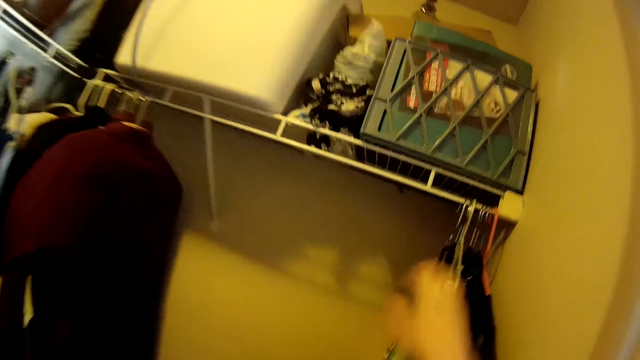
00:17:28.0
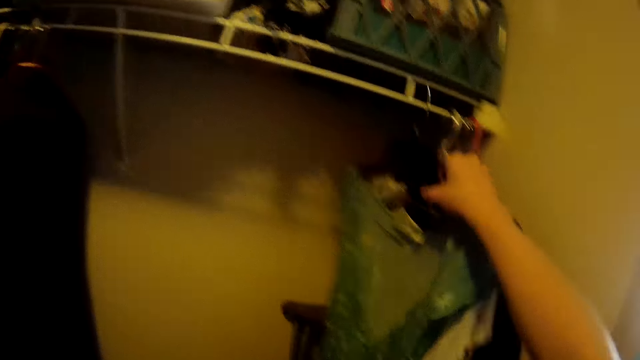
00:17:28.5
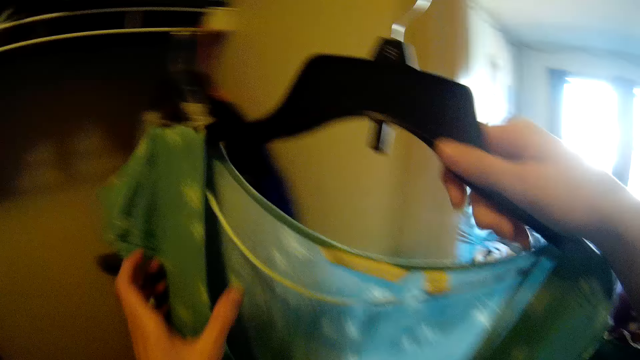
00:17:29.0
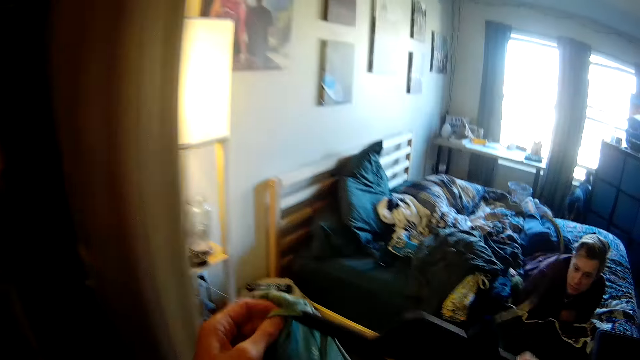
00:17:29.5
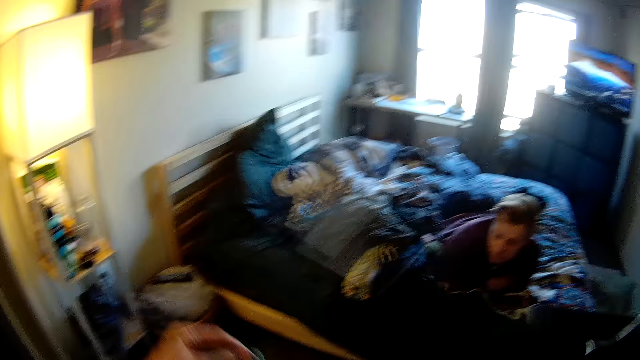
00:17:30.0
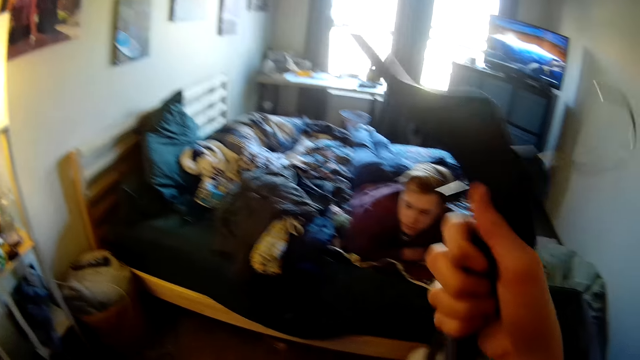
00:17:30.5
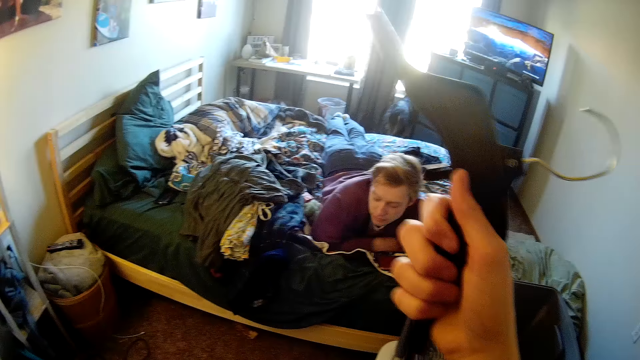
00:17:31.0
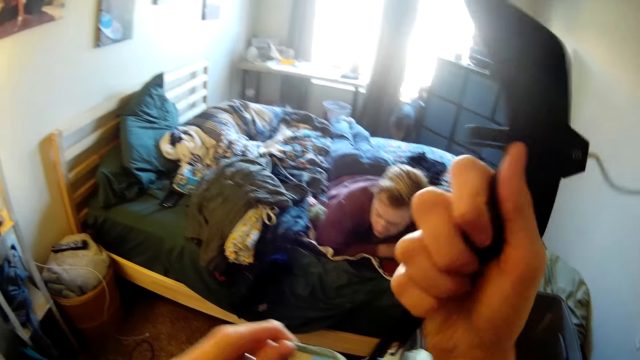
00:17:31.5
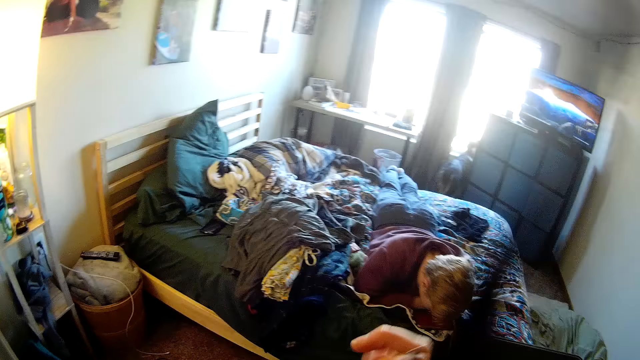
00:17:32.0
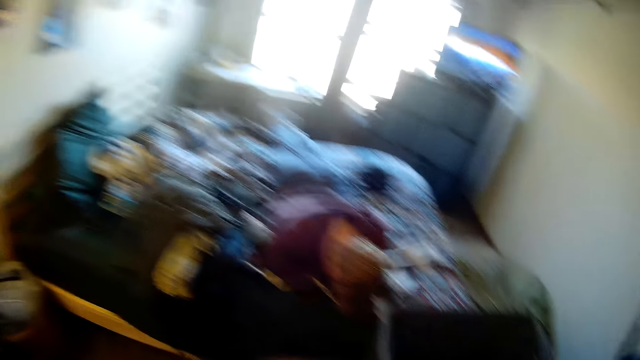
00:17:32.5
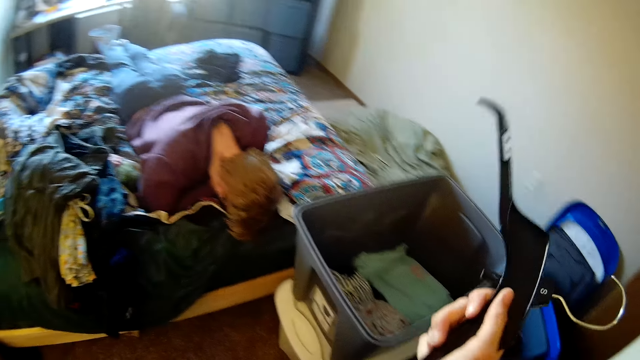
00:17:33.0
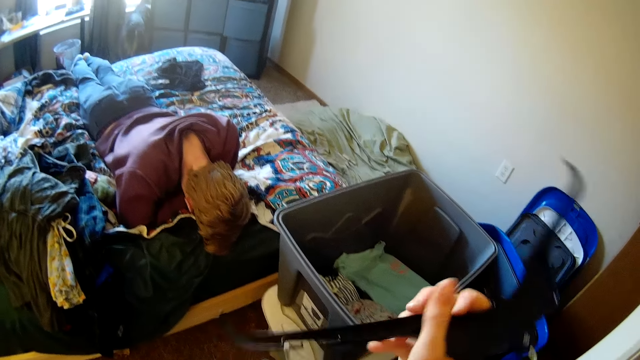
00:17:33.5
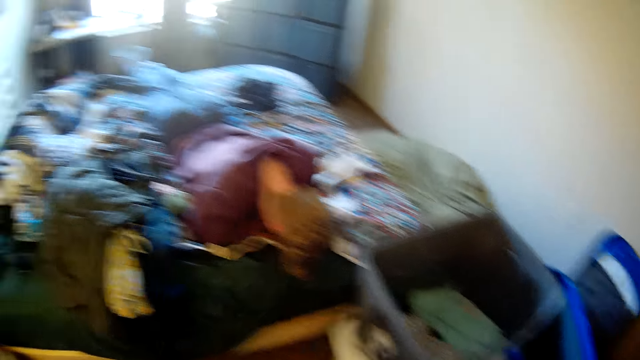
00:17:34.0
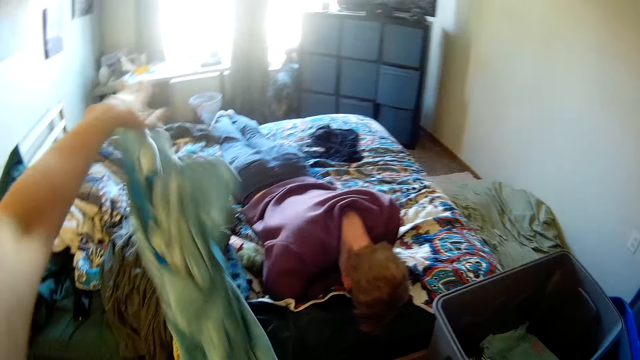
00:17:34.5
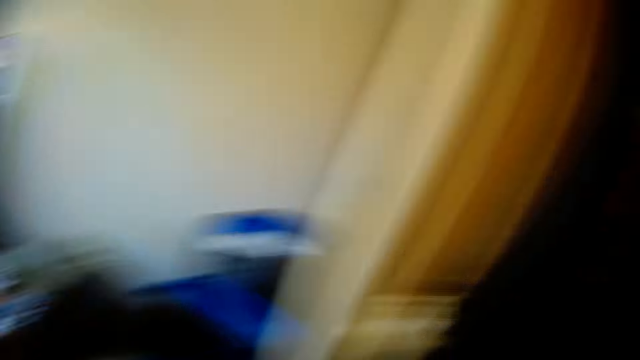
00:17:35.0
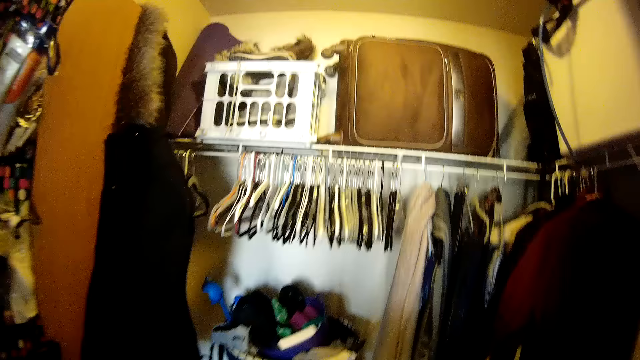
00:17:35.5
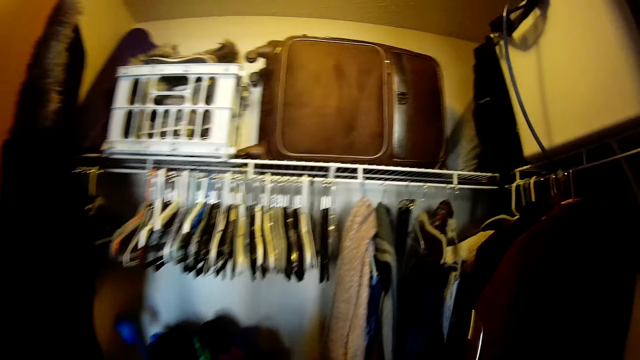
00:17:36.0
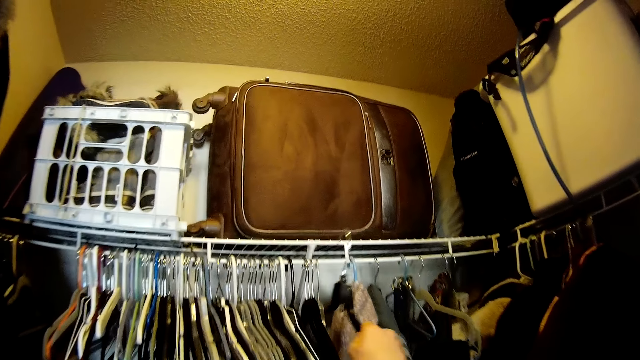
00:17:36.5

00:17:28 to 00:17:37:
The camera wearer picks up a piece of cloth from the drawer. They remove a cloth hanger on the wardrobe. They remove the cloth from the hanger. They throw the cloth on the bed.

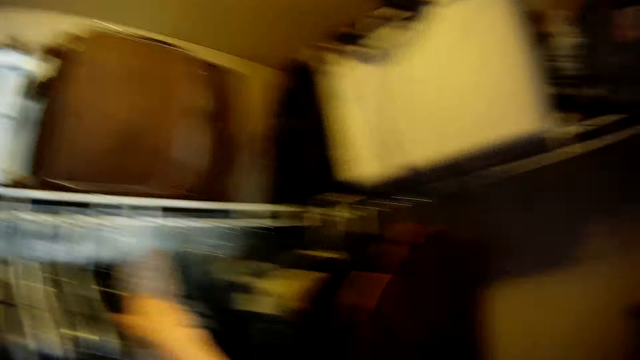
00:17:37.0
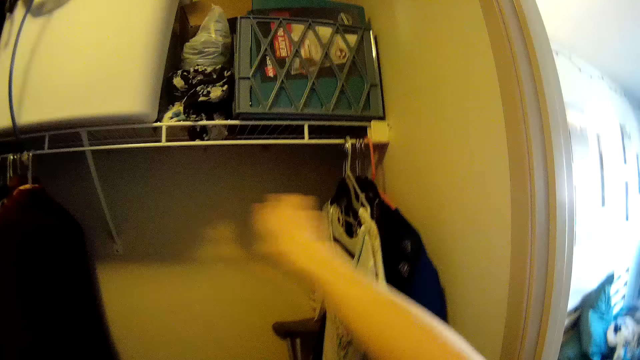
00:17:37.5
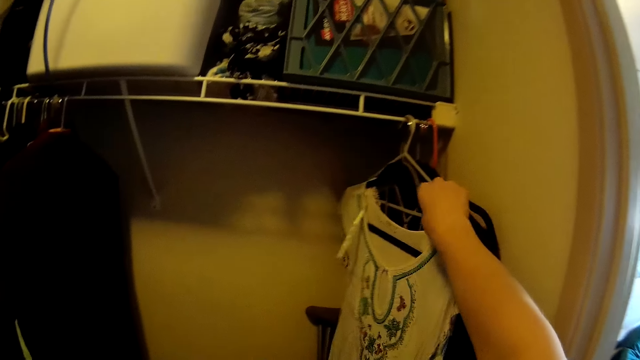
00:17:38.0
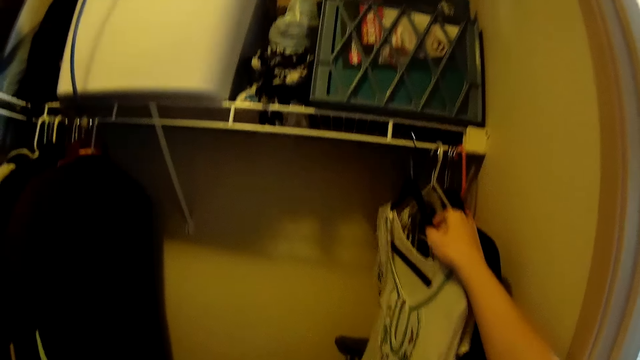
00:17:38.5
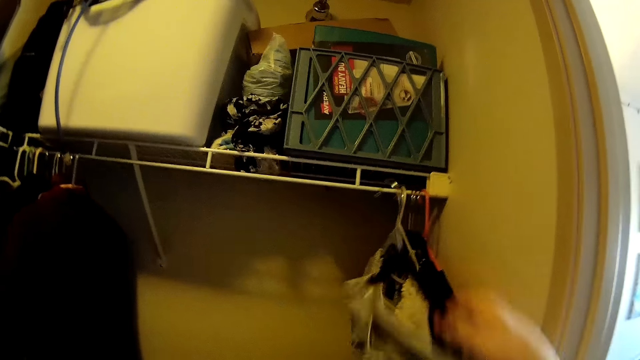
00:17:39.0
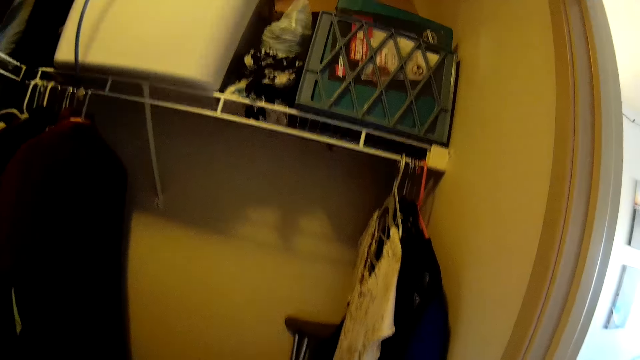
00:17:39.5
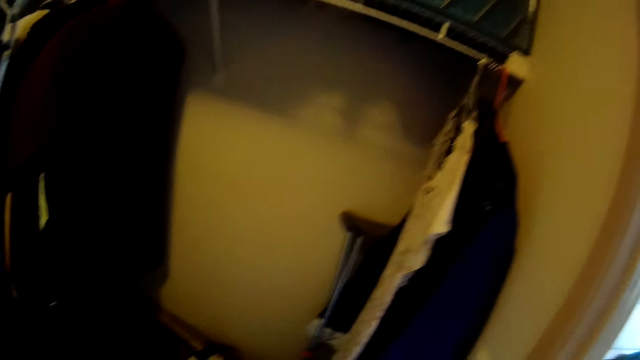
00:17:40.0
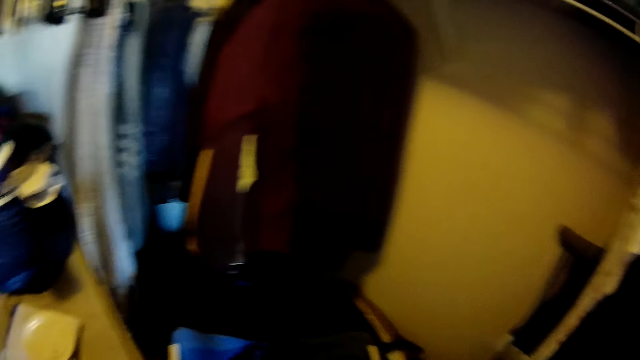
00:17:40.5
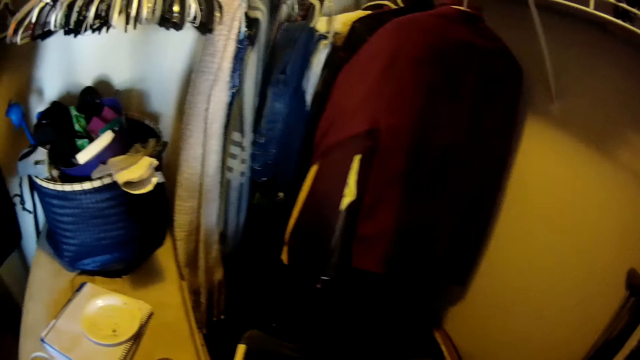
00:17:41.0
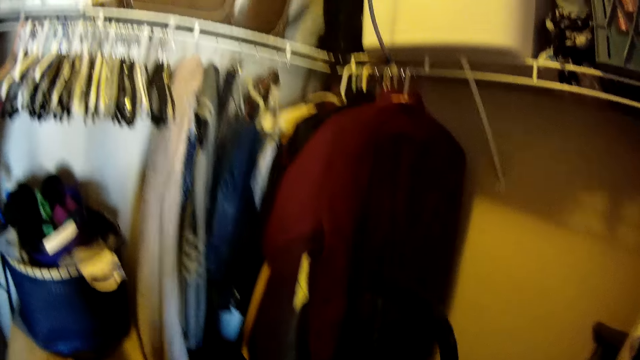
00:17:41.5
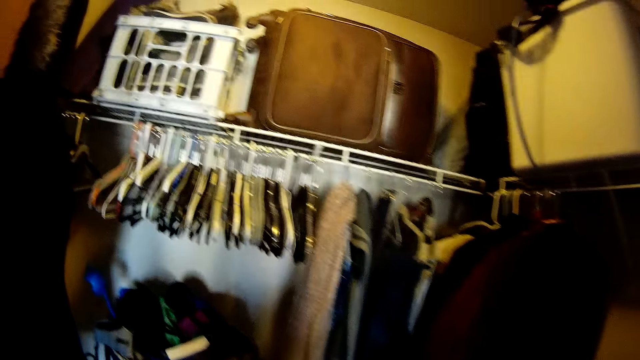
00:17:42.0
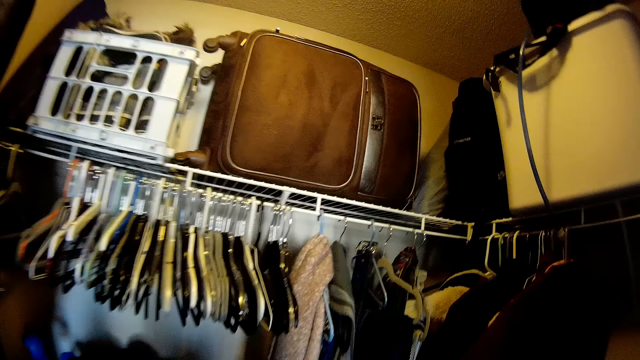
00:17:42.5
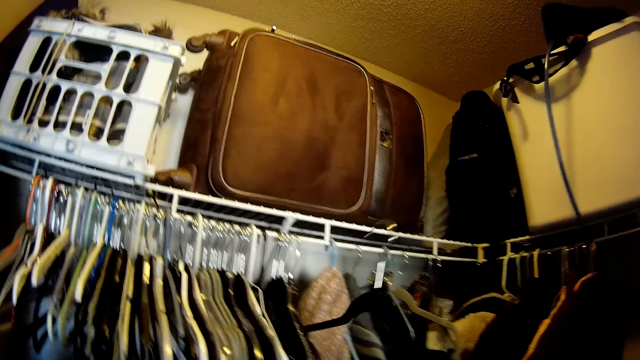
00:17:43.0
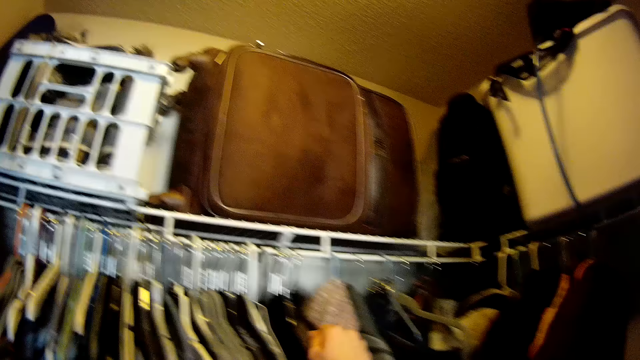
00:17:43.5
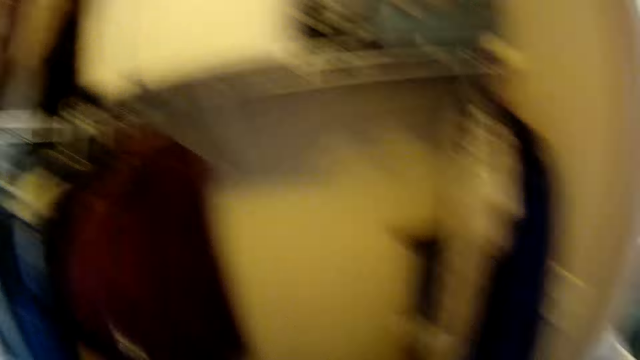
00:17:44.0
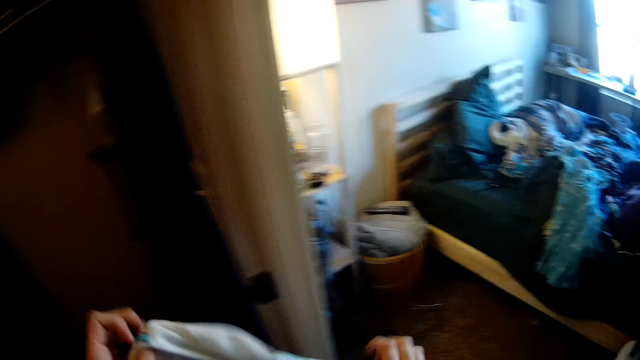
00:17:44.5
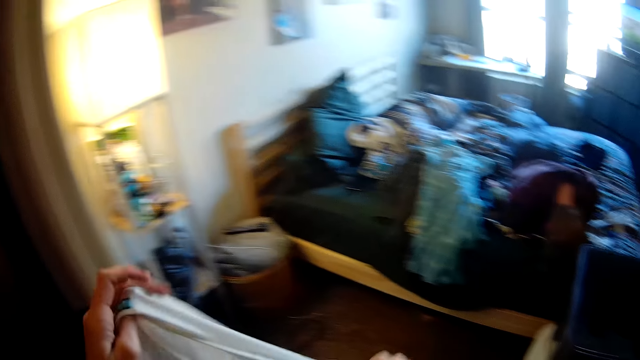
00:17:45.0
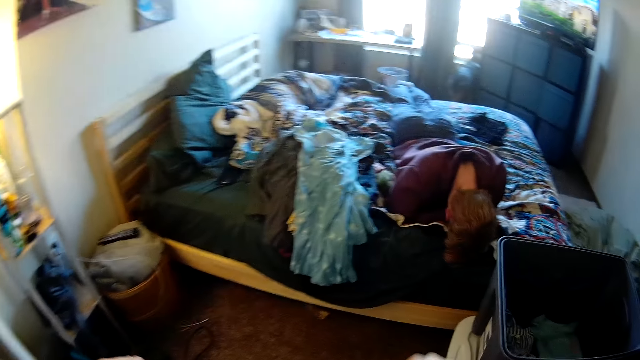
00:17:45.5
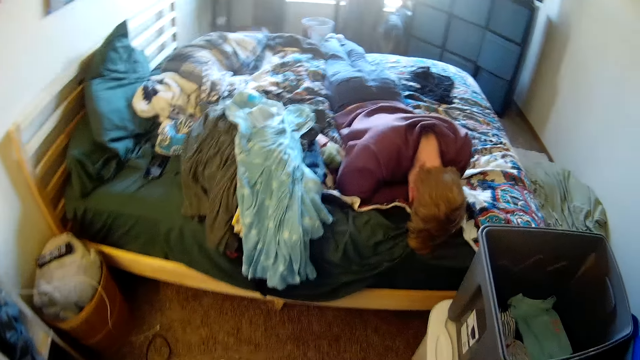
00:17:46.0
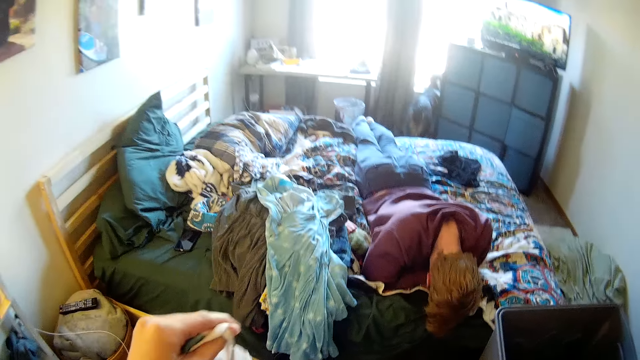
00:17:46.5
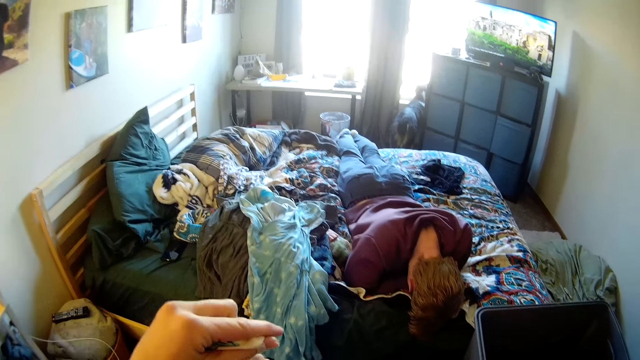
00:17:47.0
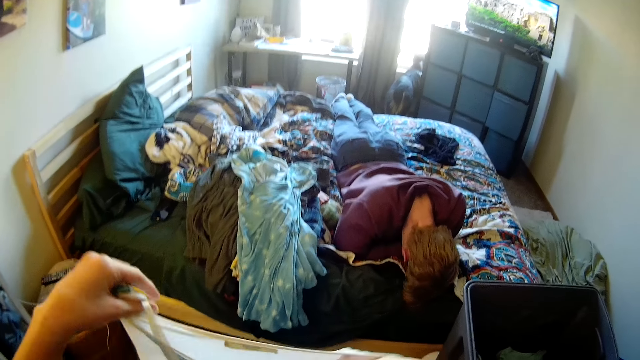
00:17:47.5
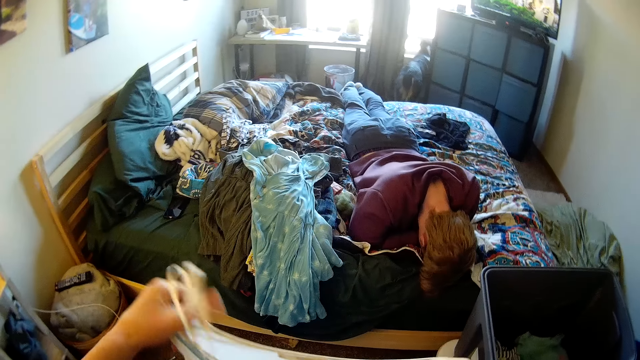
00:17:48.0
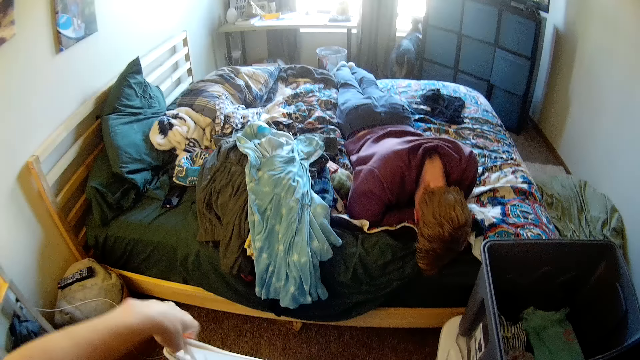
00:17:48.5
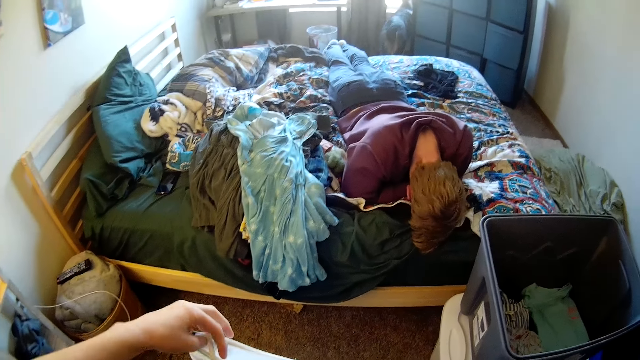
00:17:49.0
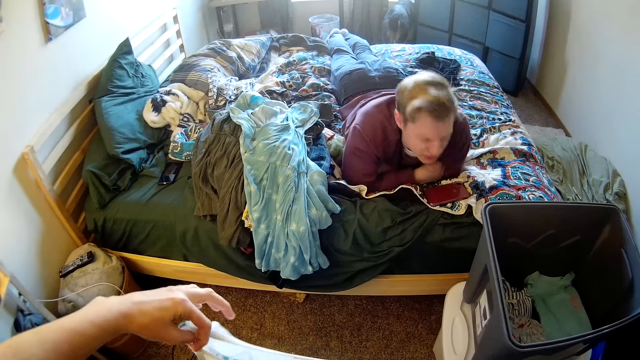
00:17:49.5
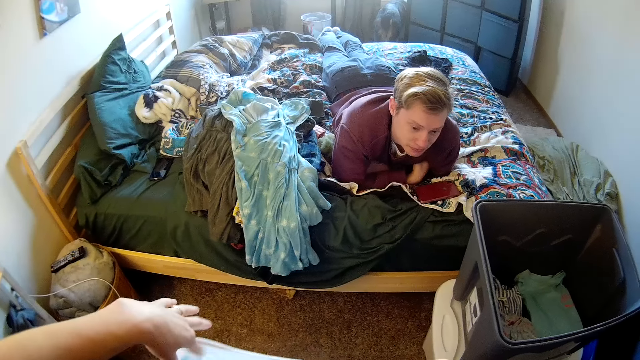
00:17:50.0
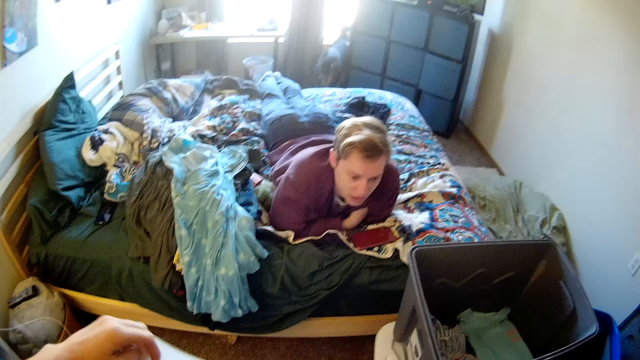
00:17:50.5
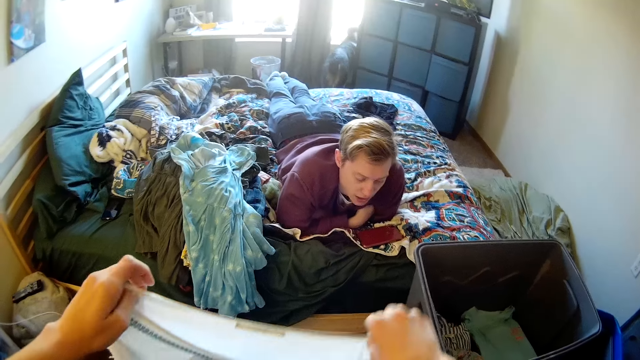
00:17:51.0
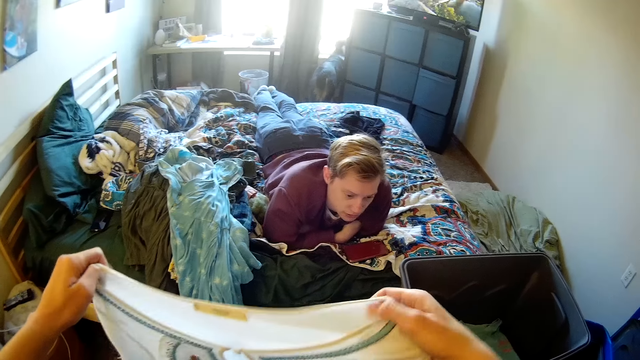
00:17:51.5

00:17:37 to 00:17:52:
The camera wearer hangs the hanger on the rails. They pick up a piece of cloth from the drawer. They remove a cloth hanger on the wardrobe. They remove the cloth from the hanger. They hang the hanger on the rails. They fold the piece of cloth.
